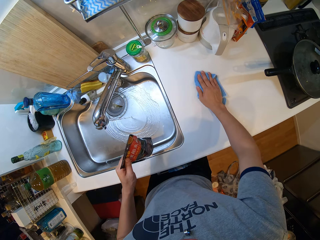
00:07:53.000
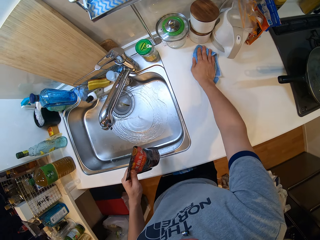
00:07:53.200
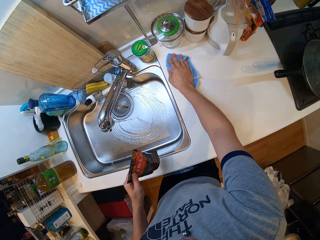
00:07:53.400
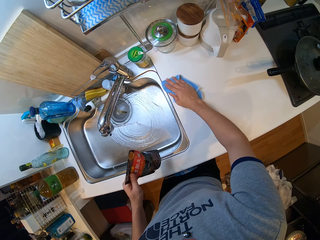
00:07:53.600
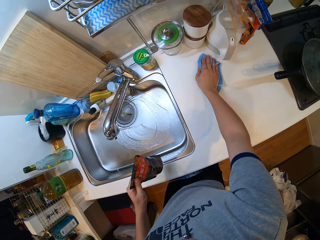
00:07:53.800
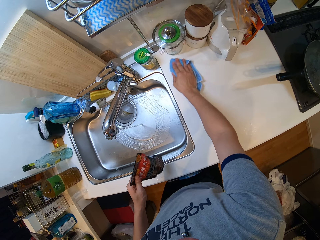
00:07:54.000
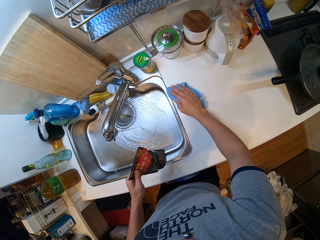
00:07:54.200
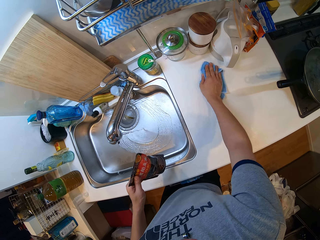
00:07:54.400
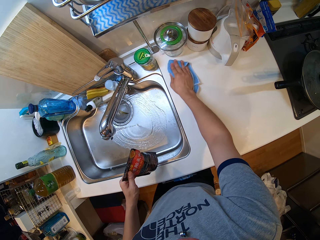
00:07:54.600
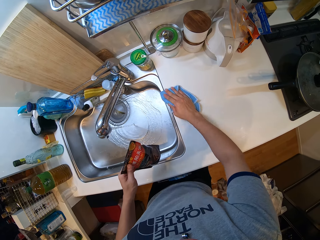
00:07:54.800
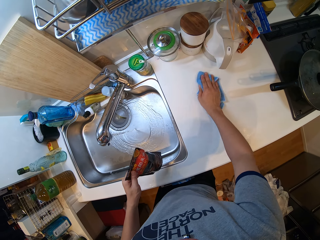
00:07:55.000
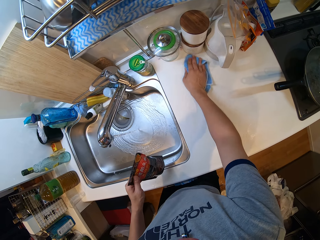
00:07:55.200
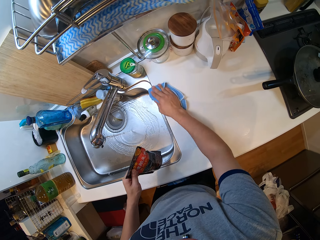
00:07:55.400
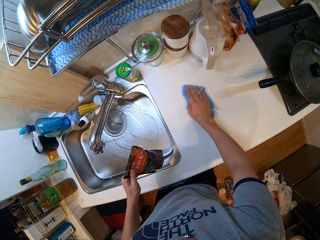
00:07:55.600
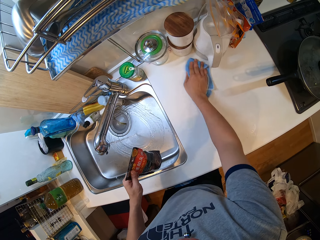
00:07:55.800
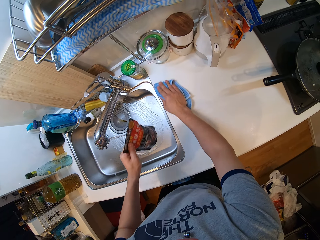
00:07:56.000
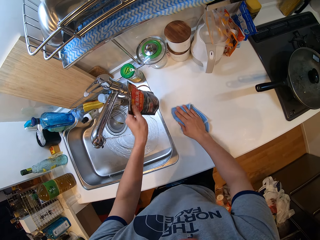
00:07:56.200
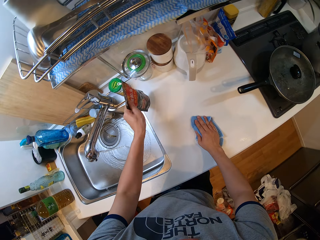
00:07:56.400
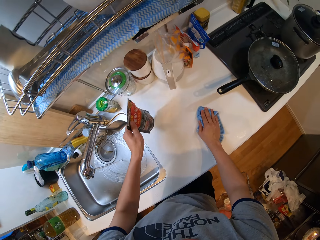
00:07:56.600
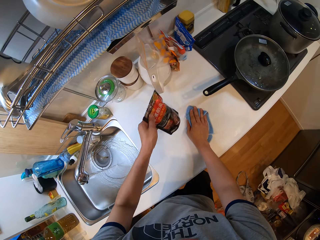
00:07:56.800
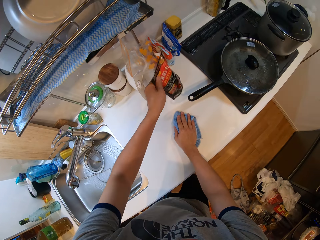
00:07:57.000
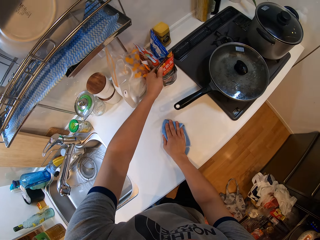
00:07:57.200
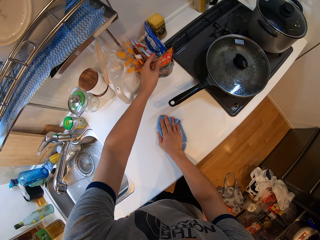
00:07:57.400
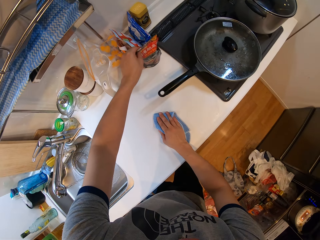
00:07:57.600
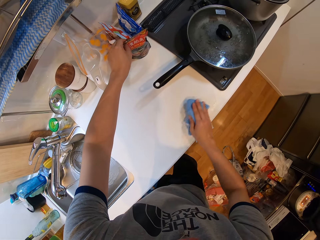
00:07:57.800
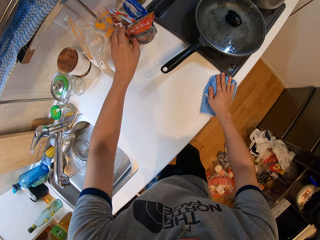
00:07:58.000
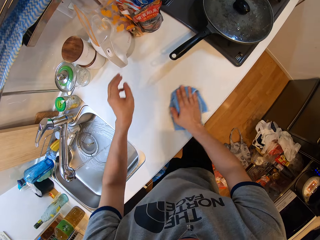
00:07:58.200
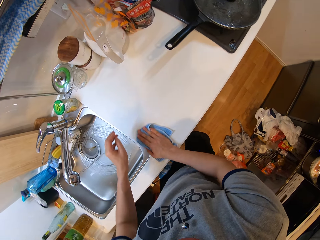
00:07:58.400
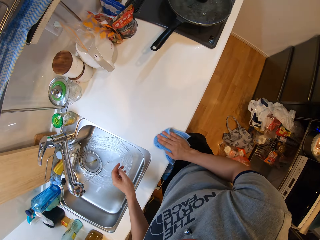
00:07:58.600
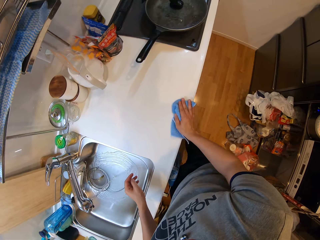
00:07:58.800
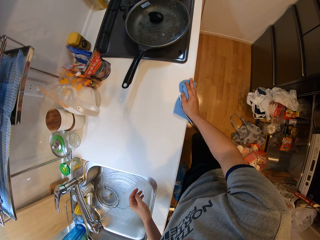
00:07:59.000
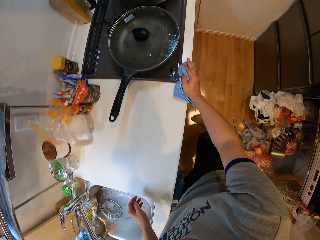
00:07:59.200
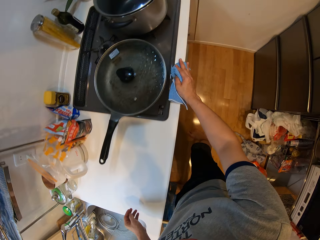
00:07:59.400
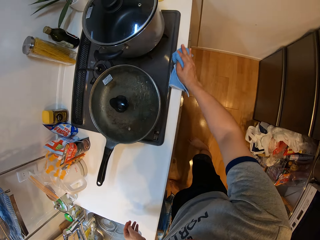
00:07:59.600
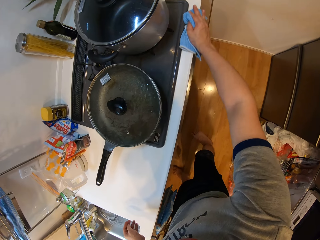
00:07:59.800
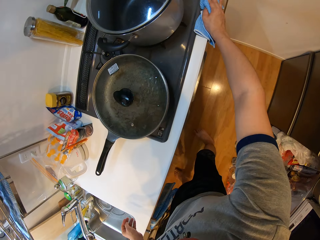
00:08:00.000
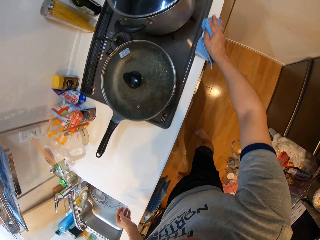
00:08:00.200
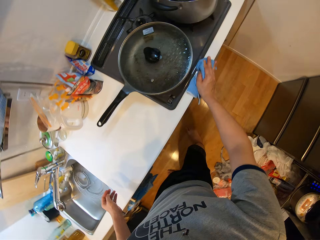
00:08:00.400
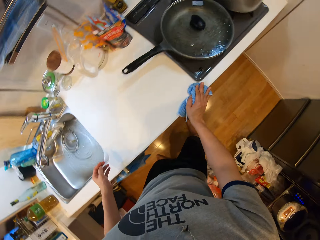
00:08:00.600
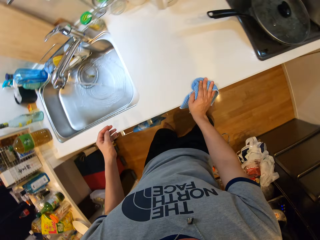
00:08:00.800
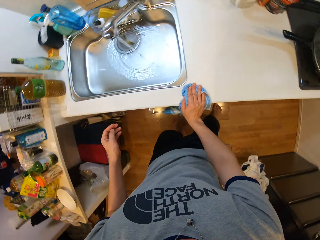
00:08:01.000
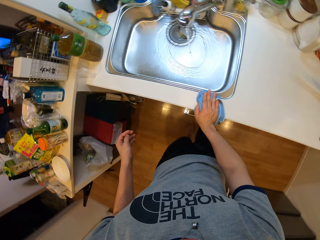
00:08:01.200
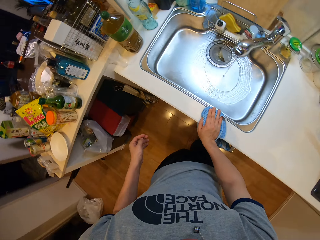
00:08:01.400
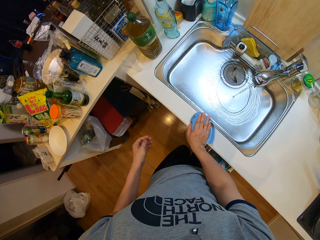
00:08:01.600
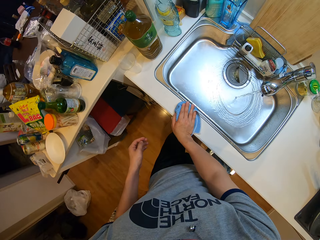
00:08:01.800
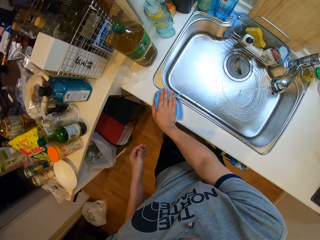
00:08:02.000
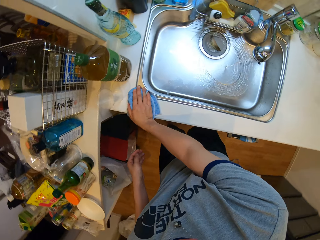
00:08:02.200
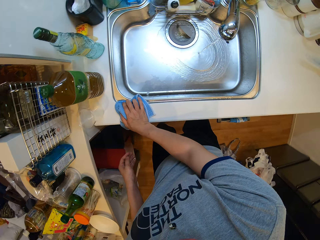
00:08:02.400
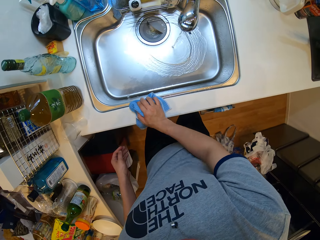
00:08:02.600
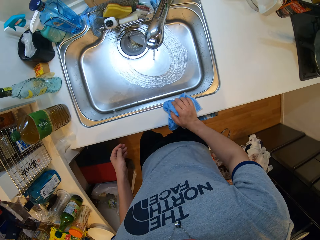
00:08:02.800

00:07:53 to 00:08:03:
The camera wearer puts something on the counter. They wipe the counter with the towel.

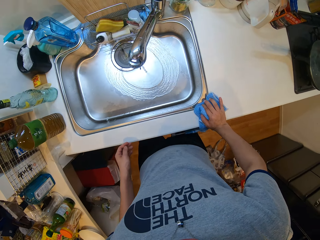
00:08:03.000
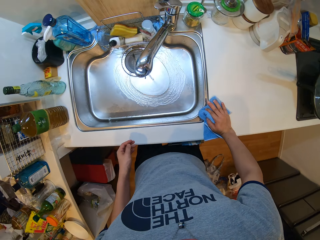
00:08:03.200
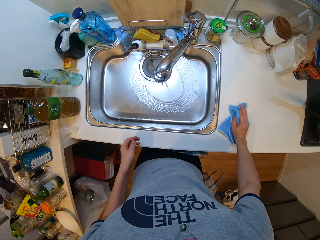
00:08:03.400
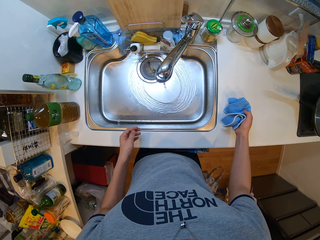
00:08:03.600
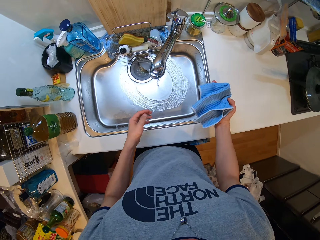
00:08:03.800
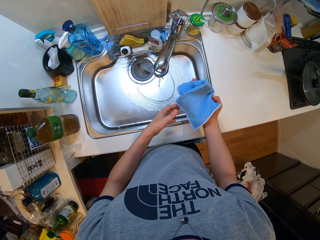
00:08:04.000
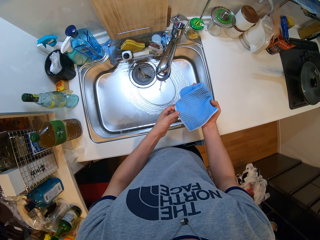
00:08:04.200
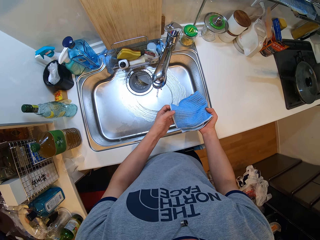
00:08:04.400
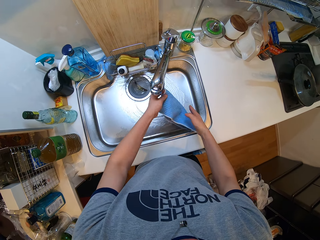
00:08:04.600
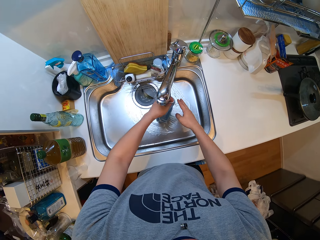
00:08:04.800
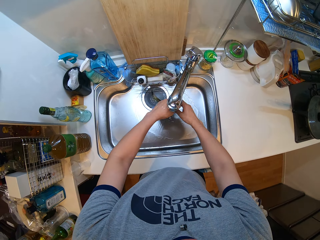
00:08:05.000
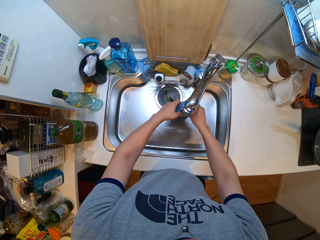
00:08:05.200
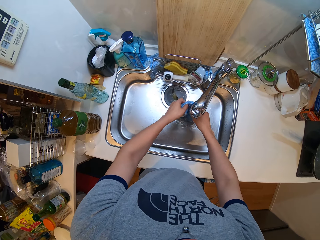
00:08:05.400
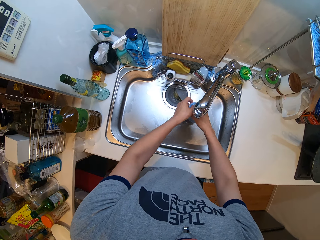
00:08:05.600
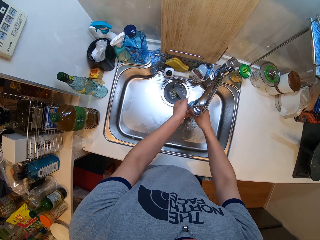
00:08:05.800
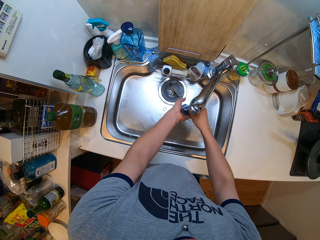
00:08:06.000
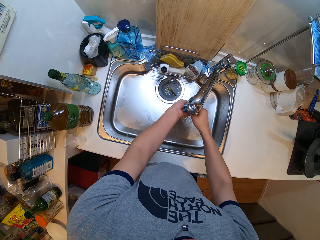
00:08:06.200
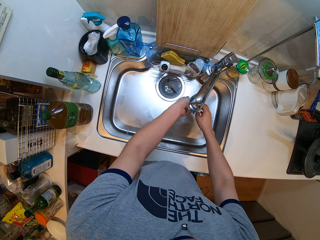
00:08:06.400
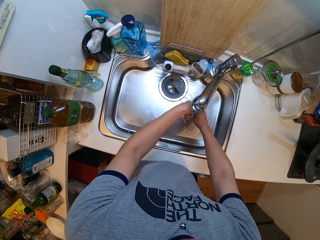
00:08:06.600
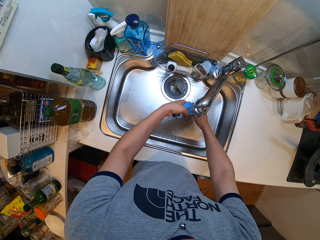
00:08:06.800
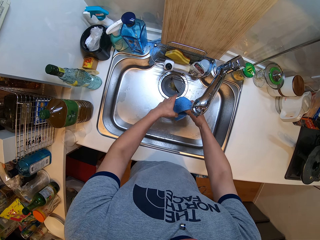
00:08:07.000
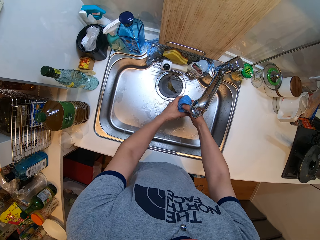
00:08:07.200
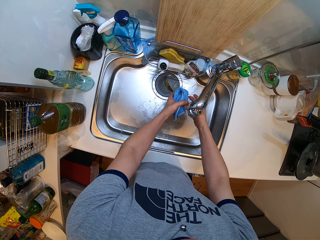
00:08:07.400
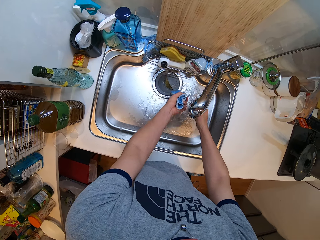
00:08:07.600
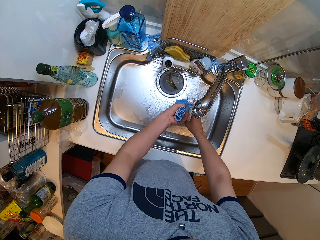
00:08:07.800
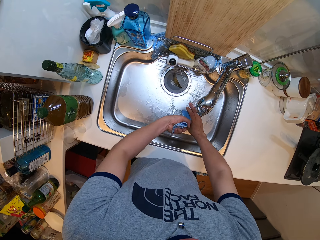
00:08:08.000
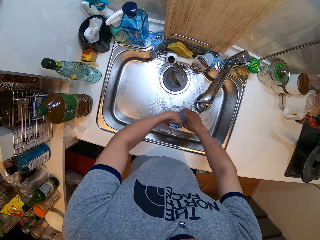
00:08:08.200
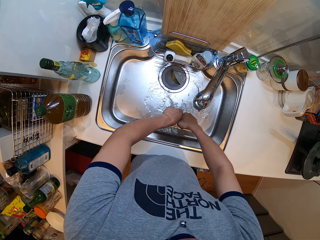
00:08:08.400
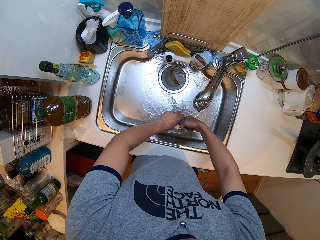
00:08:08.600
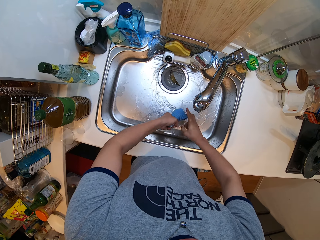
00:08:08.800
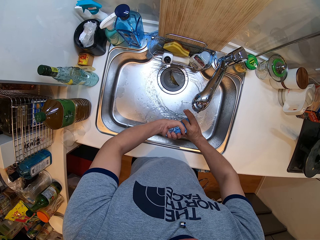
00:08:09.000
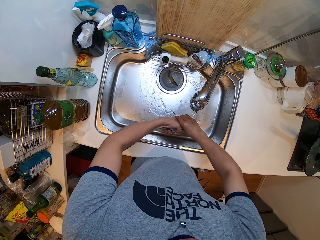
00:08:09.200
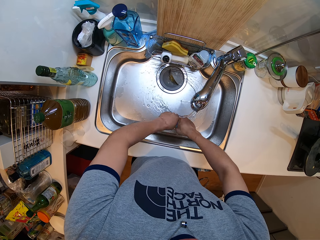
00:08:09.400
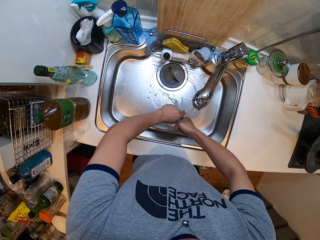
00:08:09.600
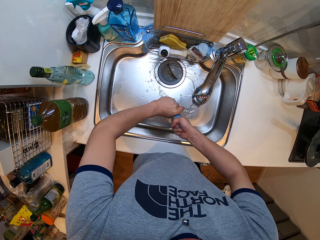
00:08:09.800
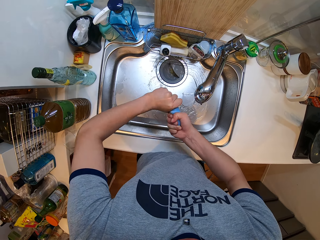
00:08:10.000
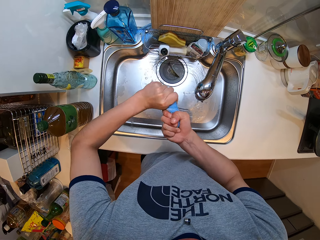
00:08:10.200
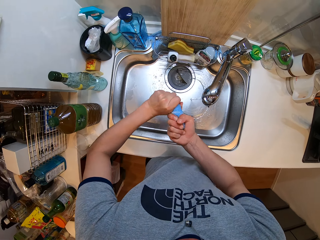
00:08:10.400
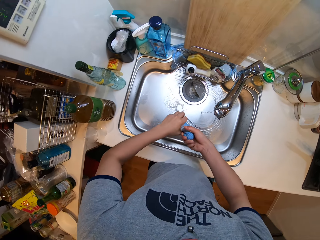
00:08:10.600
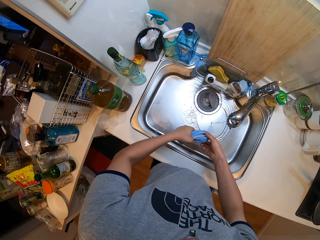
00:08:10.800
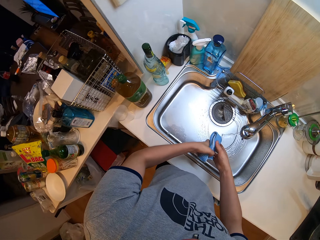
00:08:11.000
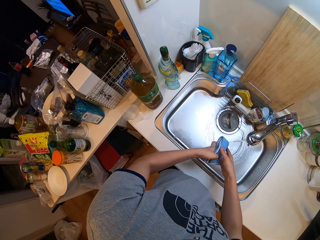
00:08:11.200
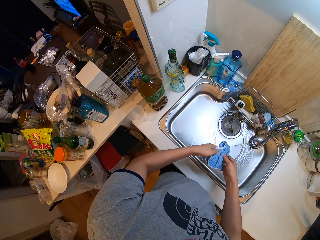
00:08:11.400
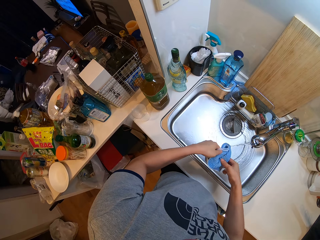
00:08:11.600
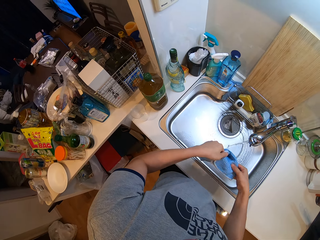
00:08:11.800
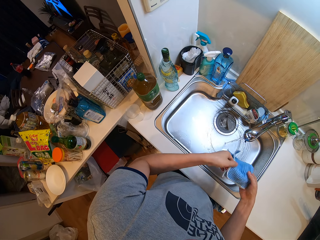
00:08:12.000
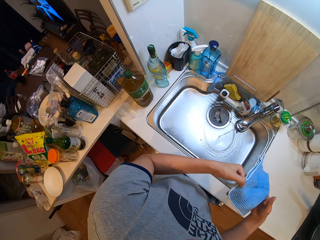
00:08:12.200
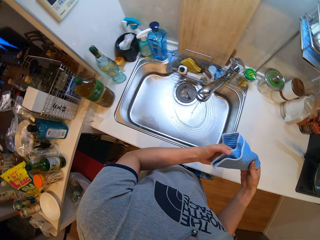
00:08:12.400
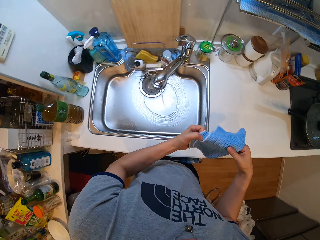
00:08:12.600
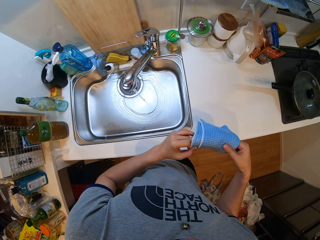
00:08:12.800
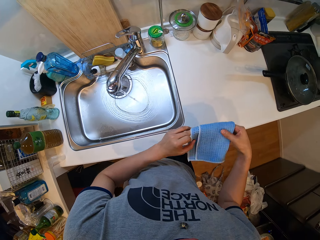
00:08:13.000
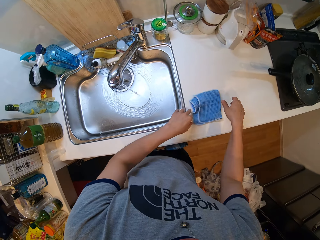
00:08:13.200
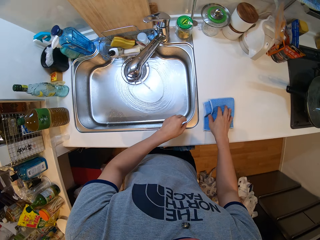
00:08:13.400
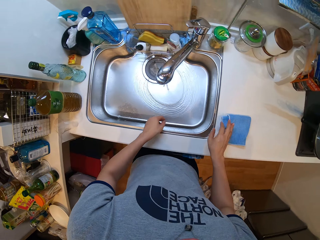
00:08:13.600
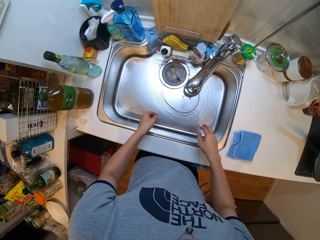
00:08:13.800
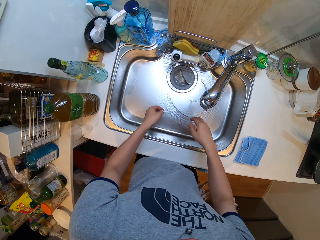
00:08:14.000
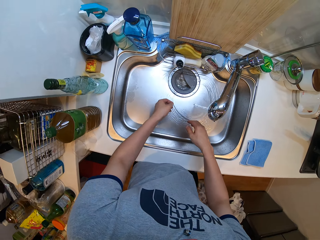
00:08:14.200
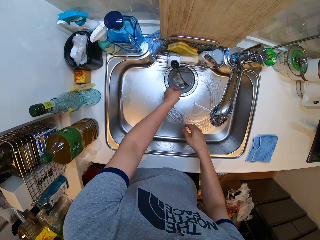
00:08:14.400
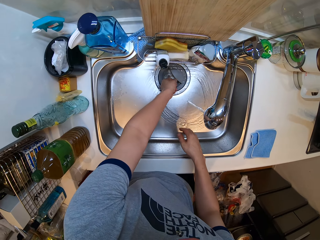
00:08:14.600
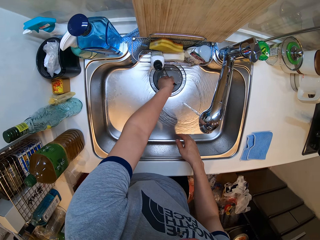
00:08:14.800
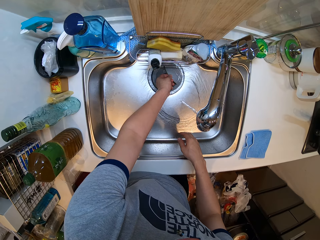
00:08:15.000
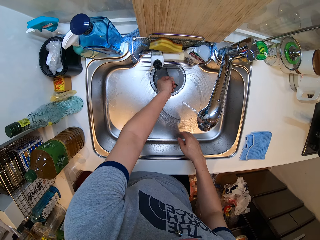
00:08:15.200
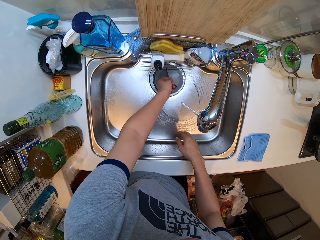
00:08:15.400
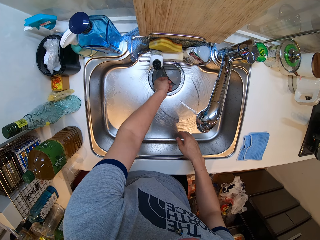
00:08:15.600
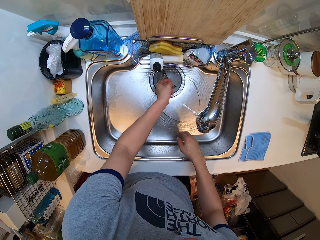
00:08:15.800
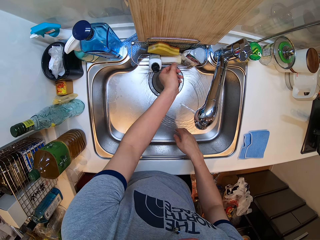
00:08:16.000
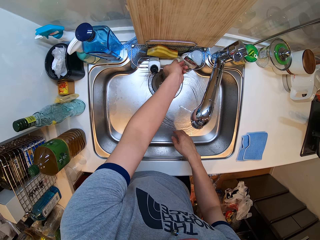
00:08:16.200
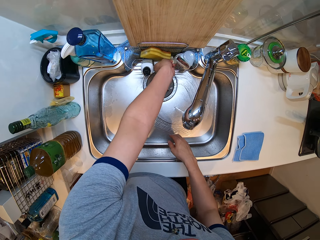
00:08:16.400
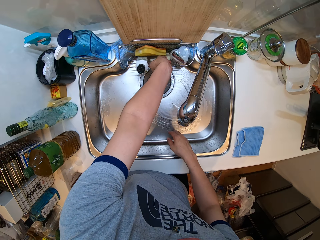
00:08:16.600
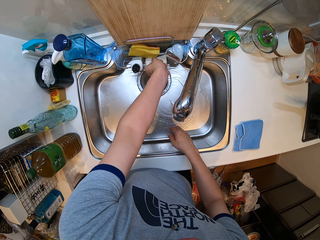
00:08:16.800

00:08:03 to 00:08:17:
The camera wearer rinses the table towel with water. They squeeze out the excess water from the table towel. They put the table towel on the cabinet top. They pull a sink drainer off the sink.
